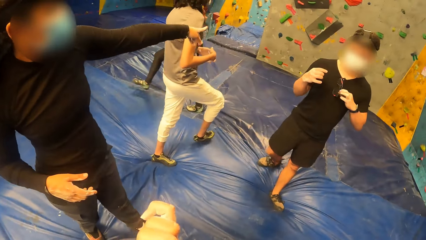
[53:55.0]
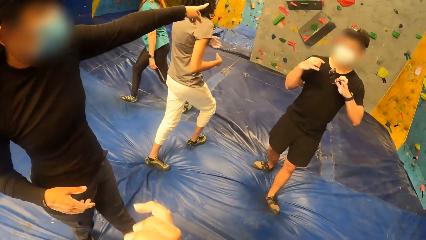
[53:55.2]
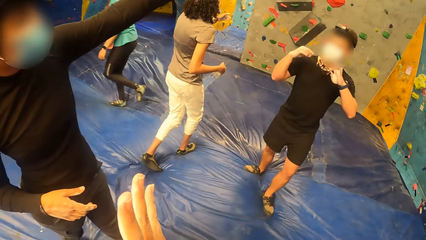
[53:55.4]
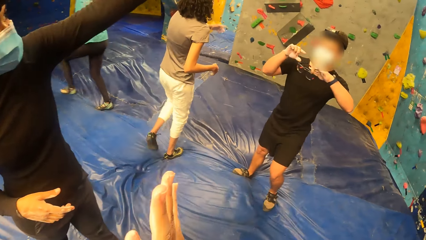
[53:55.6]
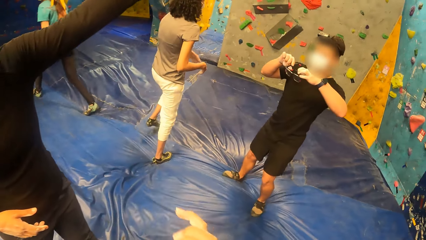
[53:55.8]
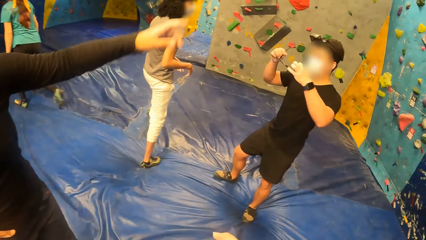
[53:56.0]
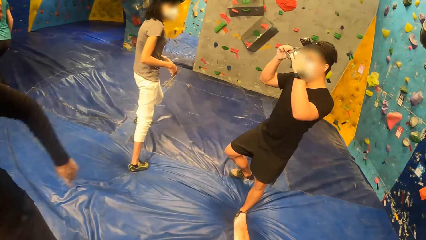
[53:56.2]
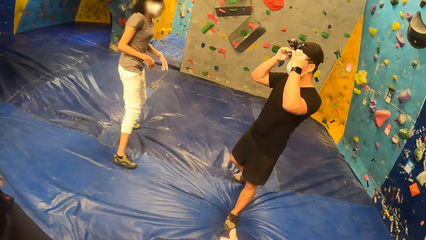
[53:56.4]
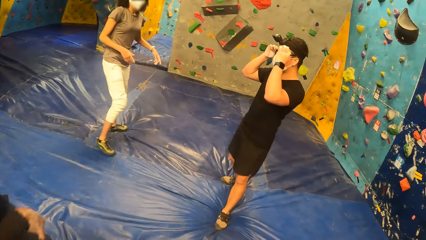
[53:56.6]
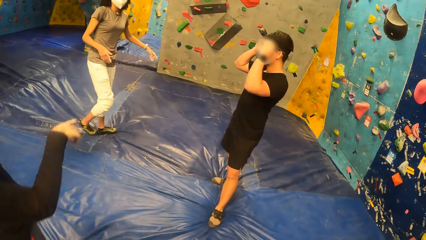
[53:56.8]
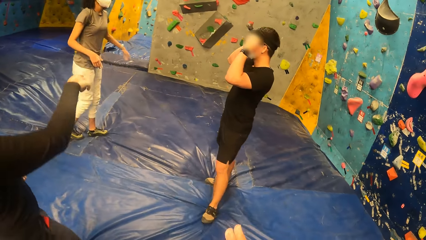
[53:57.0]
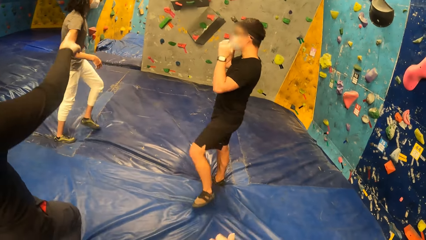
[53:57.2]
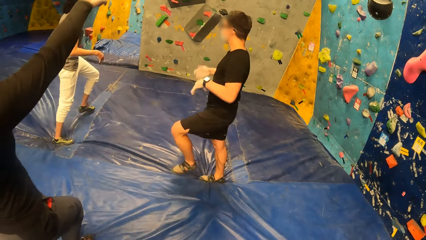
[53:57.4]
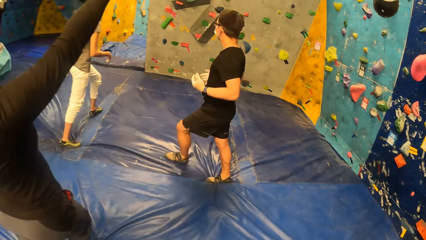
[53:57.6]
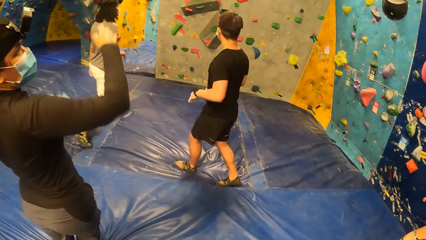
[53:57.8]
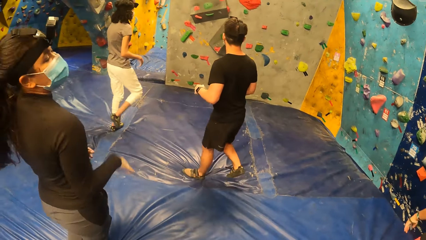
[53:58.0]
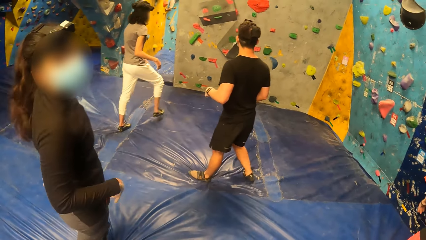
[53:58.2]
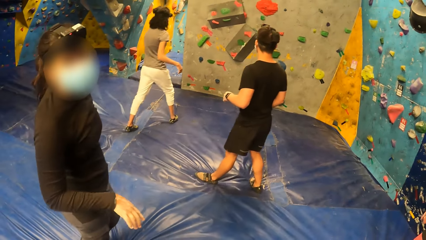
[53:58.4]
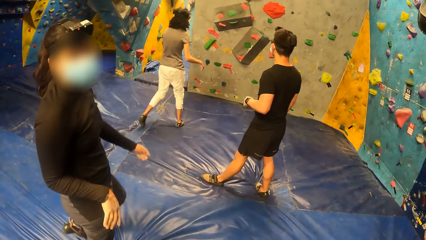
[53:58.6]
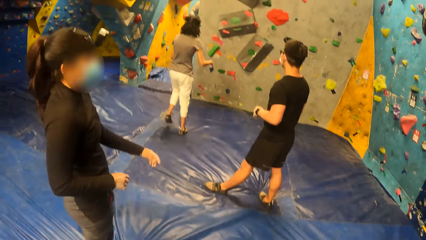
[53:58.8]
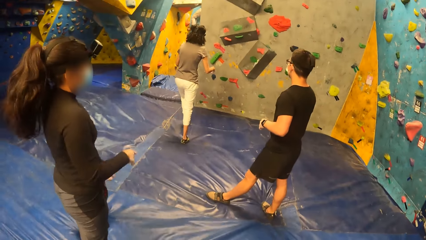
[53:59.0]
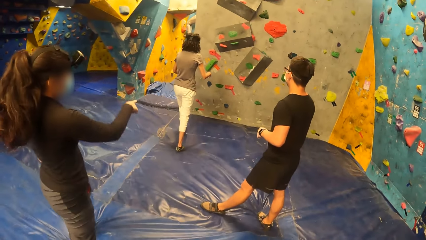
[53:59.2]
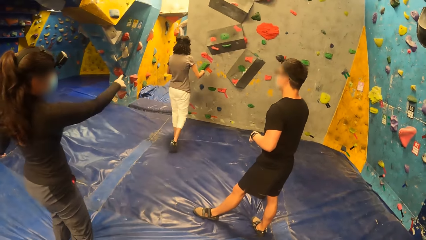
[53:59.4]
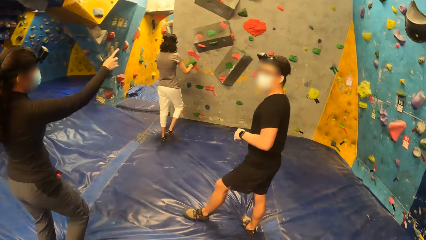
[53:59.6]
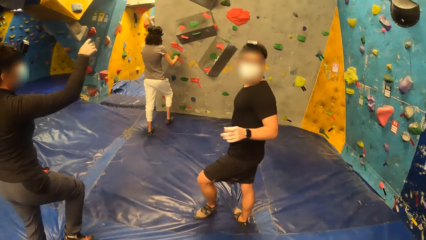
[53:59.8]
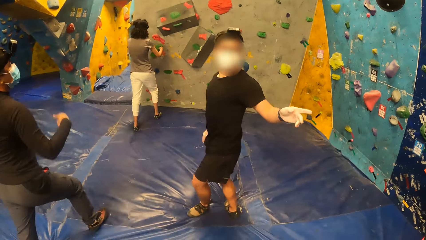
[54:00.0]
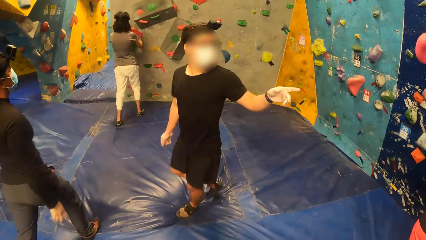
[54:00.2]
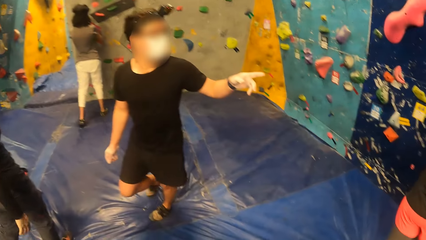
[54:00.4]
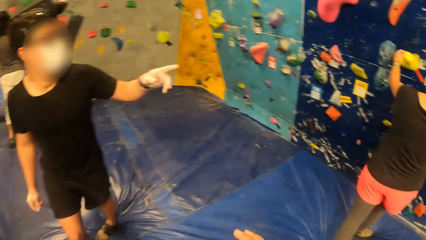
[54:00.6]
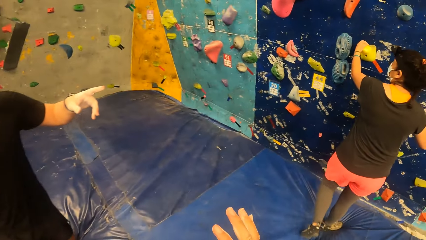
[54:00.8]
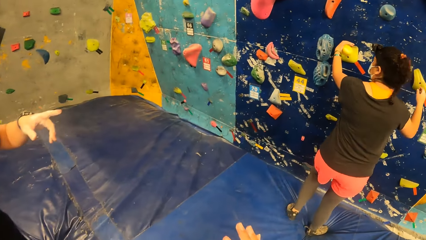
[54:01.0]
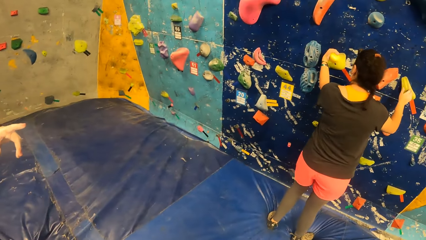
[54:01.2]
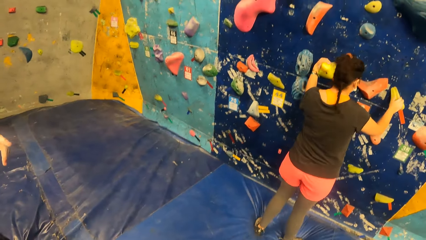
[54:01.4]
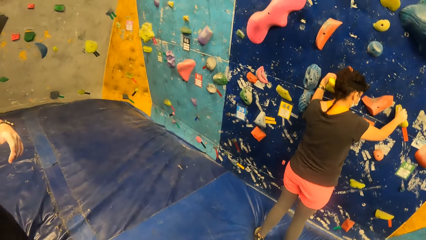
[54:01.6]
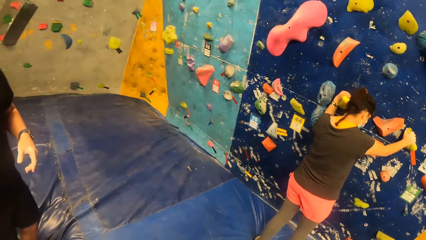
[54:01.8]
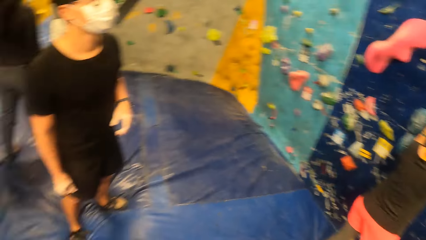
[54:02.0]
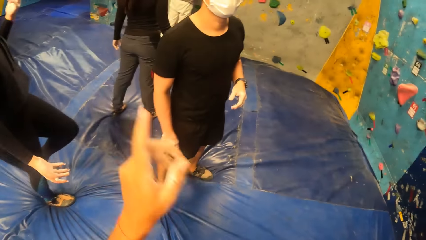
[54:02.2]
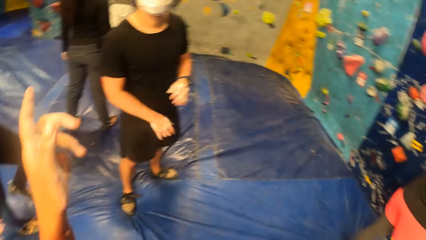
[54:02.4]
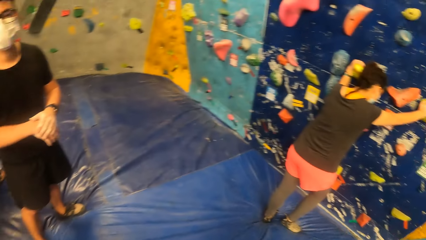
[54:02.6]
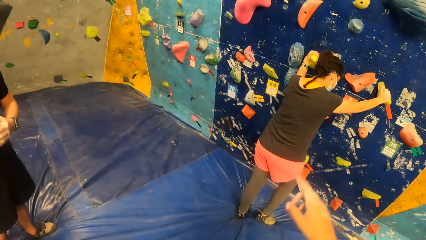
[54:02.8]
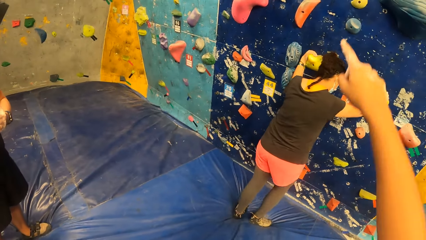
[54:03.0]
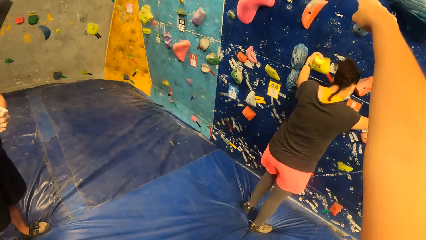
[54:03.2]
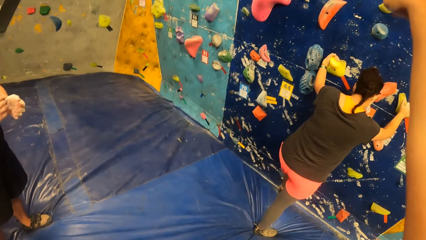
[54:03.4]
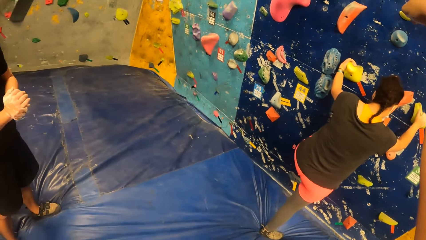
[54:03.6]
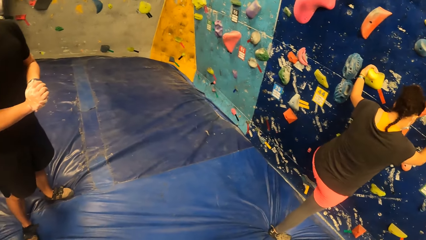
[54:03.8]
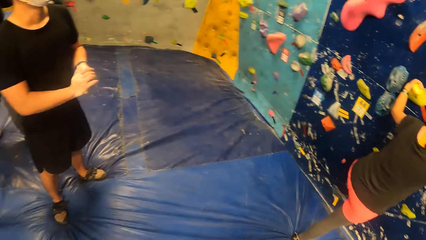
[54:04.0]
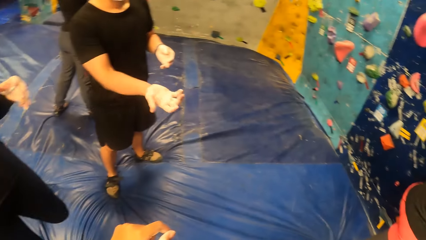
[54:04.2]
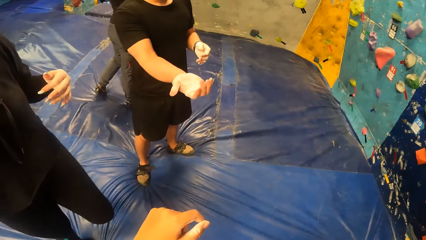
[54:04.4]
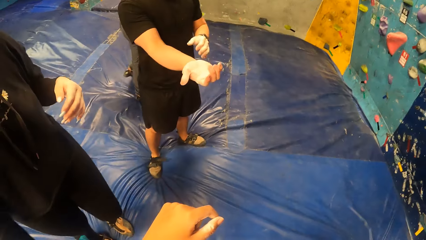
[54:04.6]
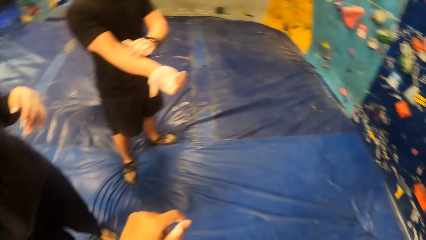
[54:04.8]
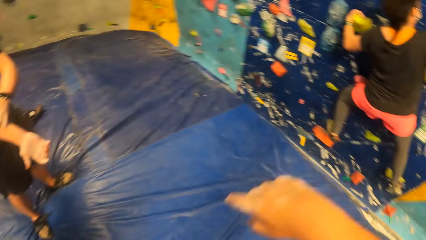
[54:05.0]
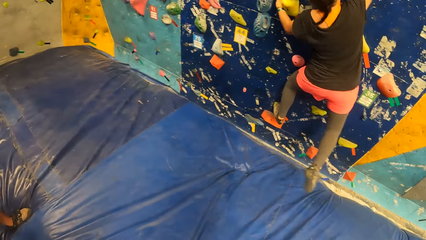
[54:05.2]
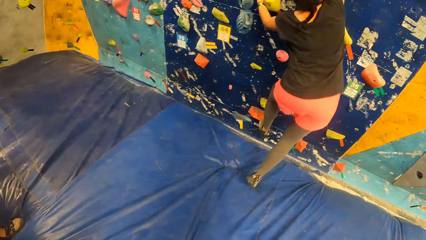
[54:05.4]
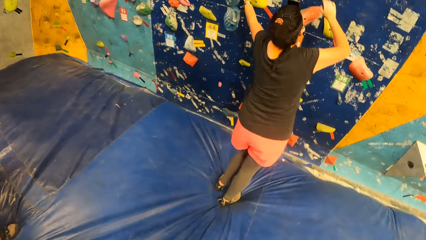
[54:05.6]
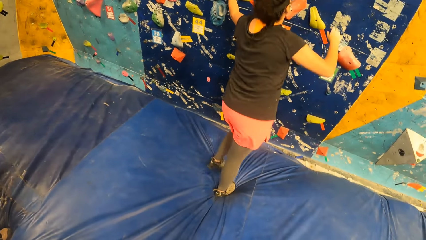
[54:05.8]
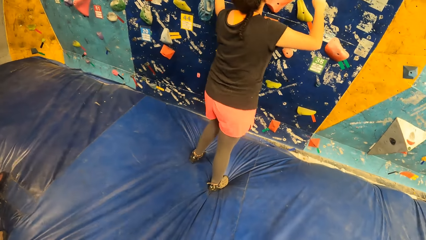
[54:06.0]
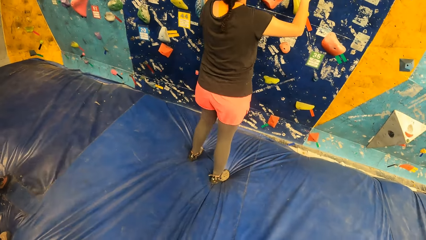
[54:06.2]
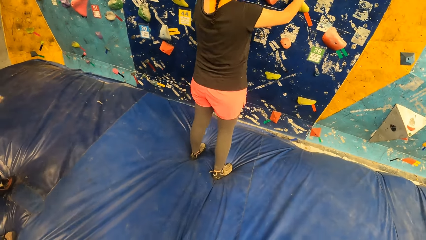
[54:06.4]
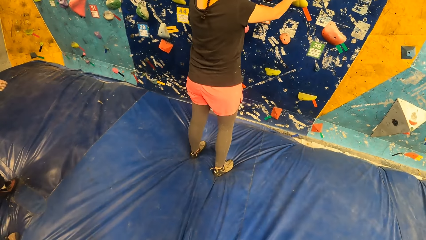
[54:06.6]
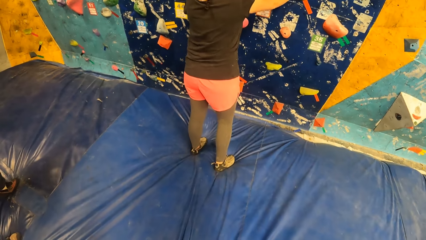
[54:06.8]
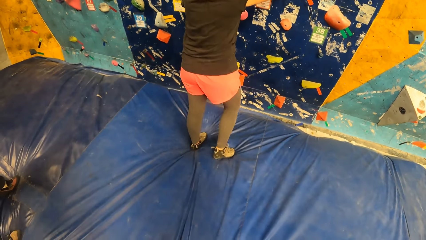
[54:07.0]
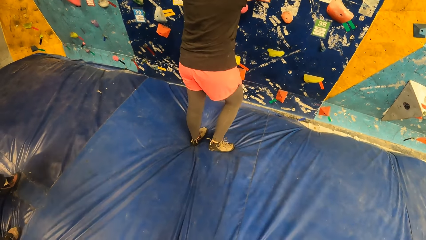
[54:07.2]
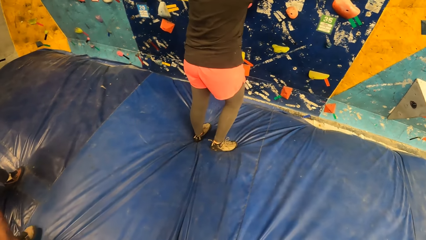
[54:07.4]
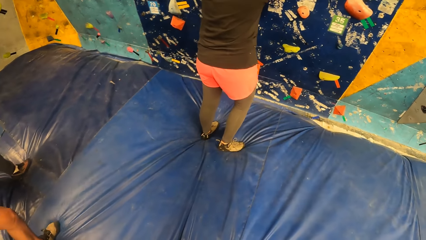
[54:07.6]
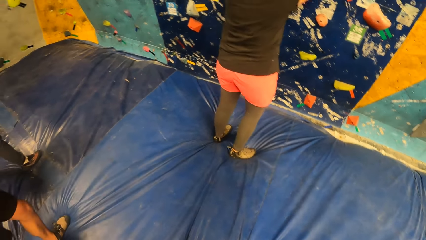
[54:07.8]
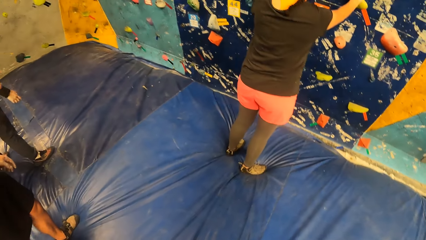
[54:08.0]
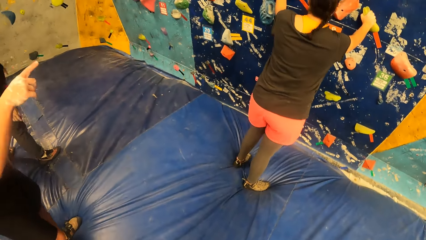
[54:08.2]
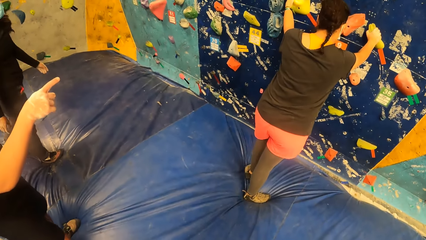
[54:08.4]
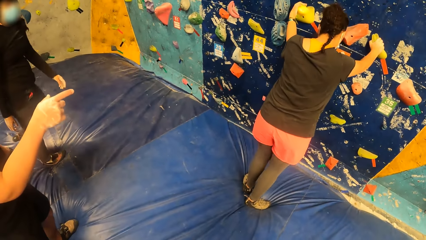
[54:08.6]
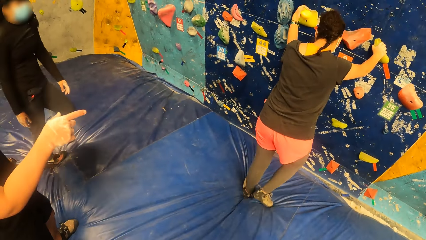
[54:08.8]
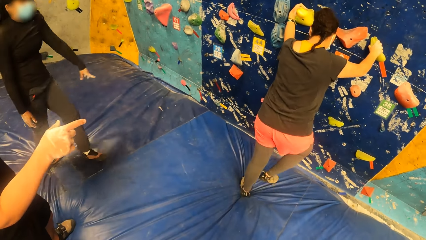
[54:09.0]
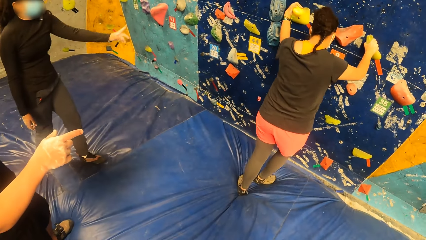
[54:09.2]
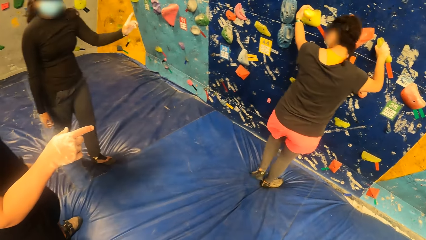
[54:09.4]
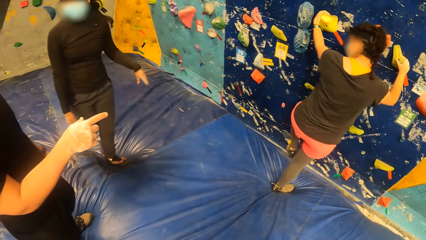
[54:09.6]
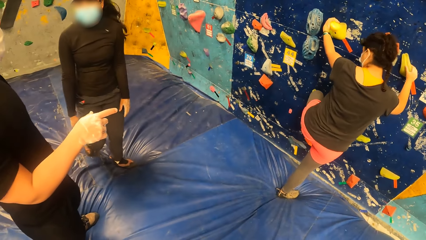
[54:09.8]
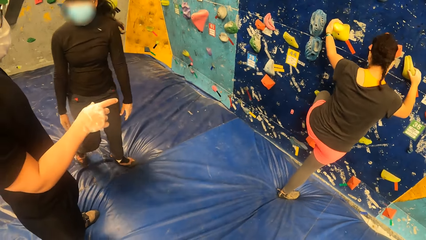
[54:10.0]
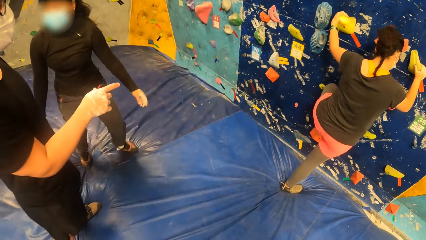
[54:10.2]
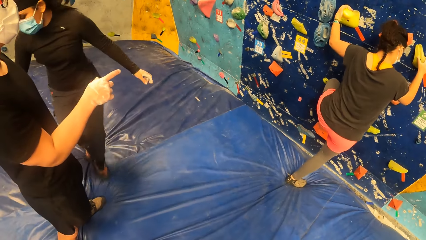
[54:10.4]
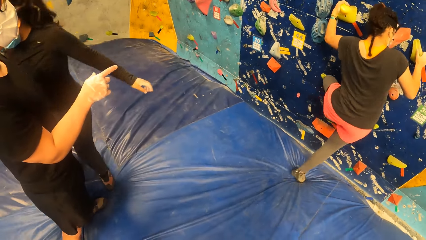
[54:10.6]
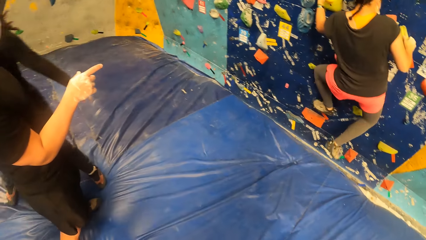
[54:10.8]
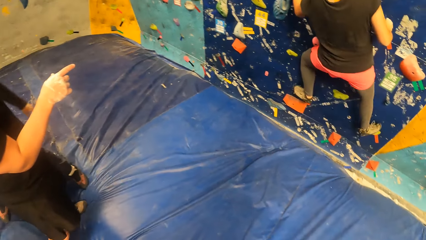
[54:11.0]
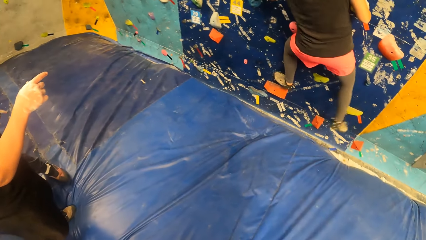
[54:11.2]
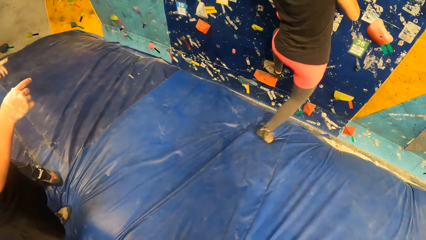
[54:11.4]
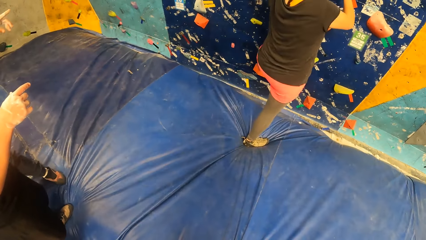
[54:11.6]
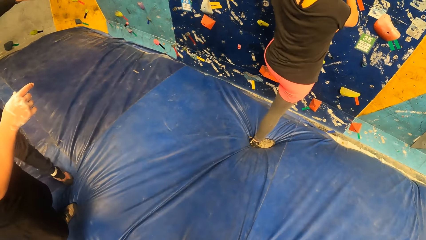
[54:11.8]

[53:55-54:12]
The camera wearer looks around. They raise the hand. They point the finger. They look around.
